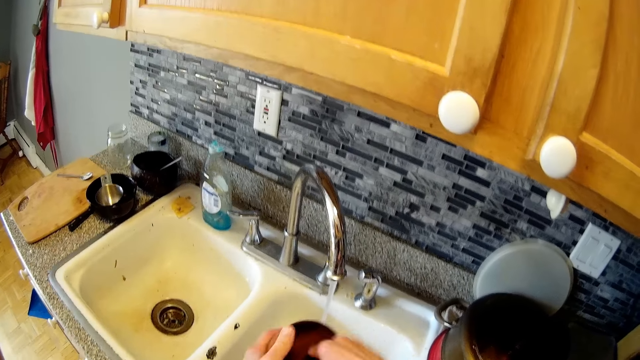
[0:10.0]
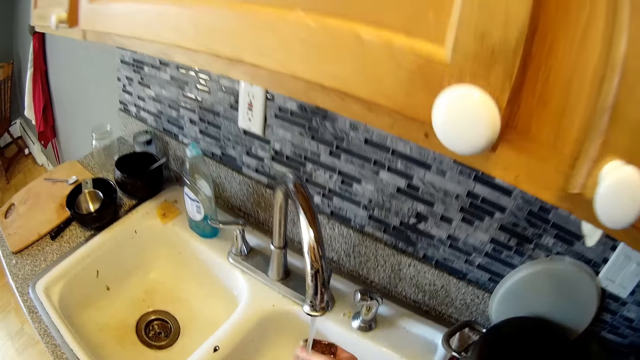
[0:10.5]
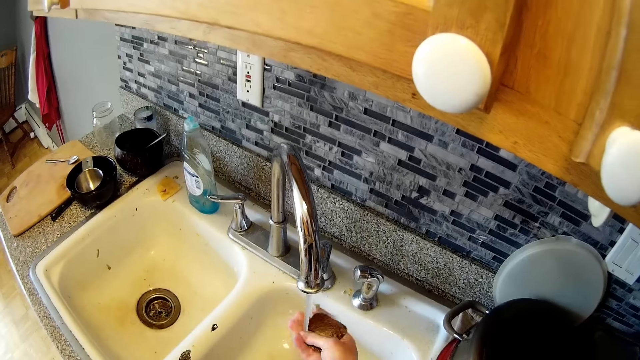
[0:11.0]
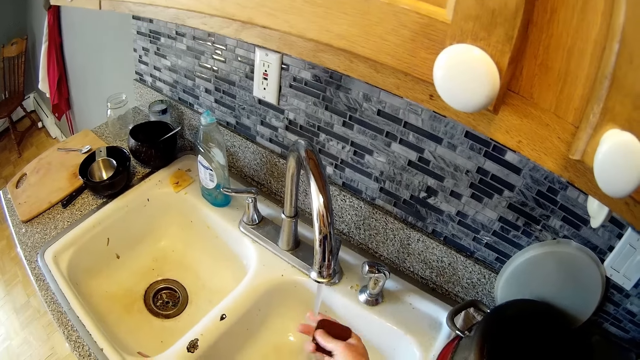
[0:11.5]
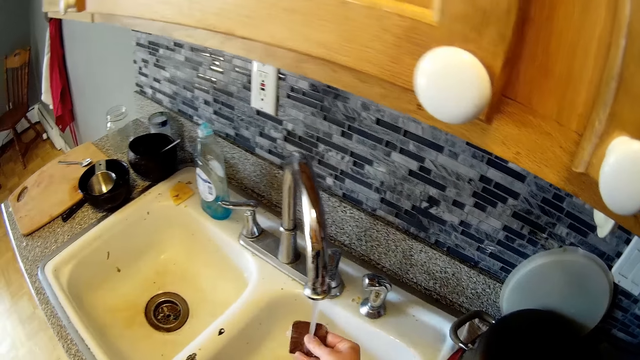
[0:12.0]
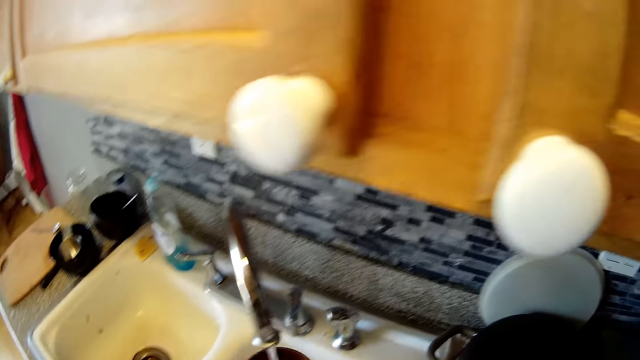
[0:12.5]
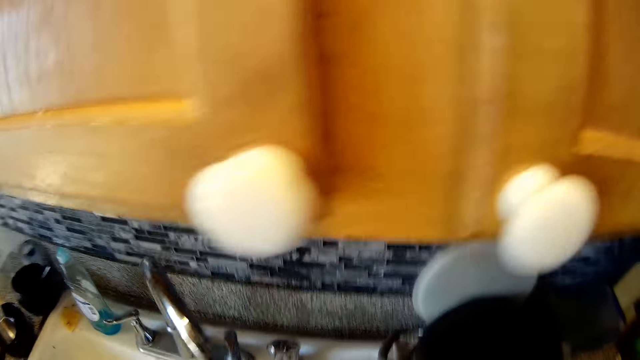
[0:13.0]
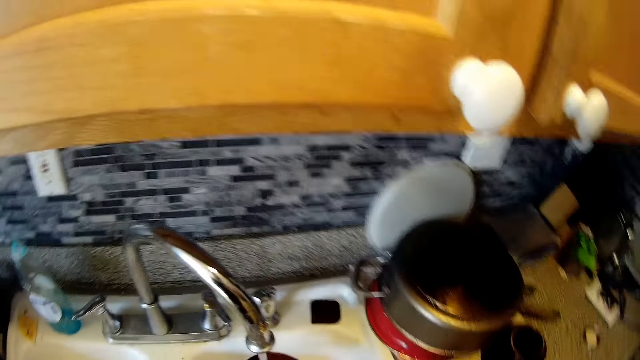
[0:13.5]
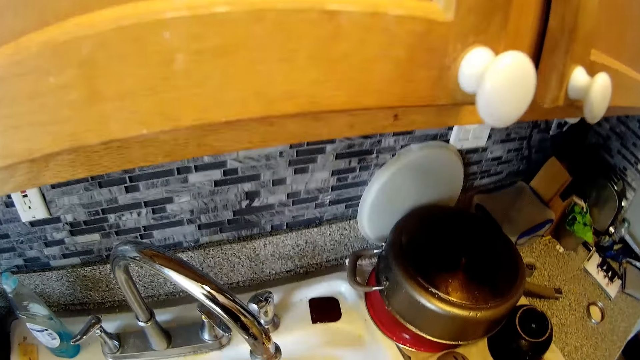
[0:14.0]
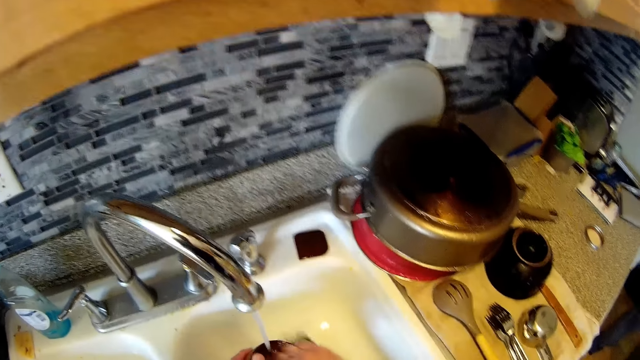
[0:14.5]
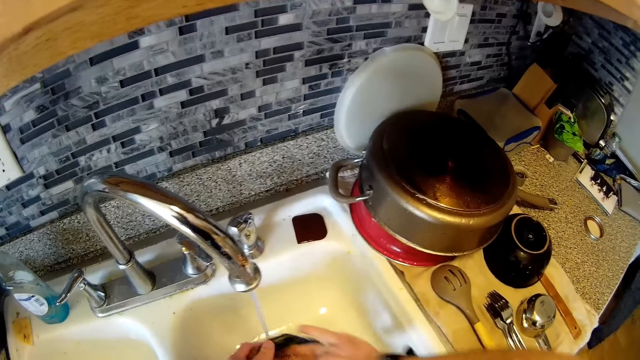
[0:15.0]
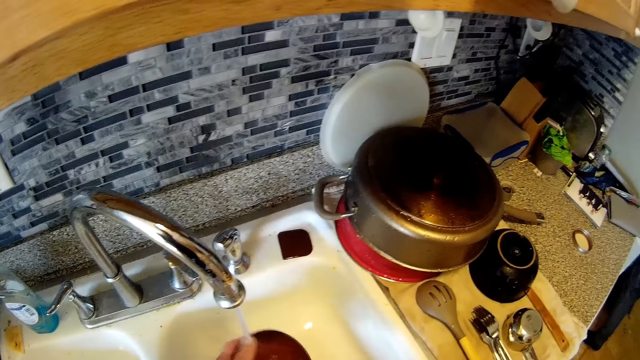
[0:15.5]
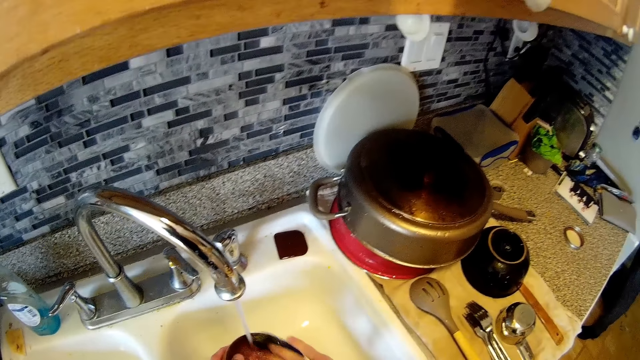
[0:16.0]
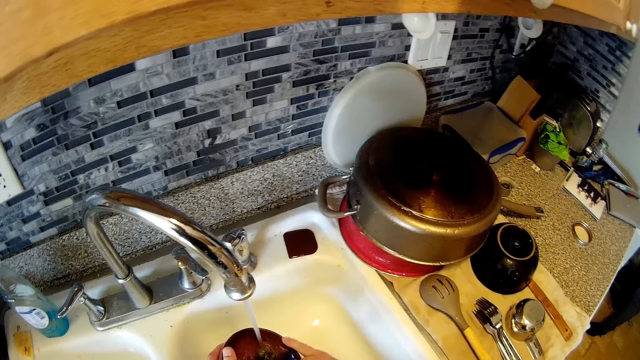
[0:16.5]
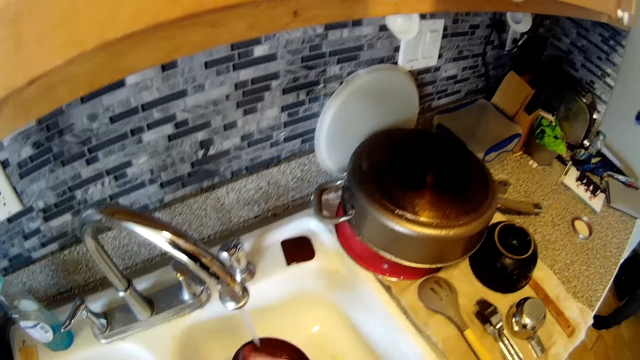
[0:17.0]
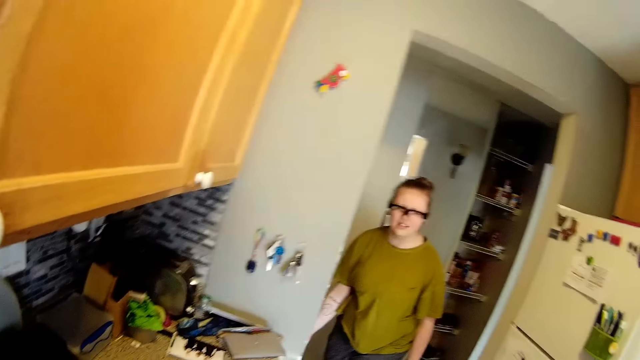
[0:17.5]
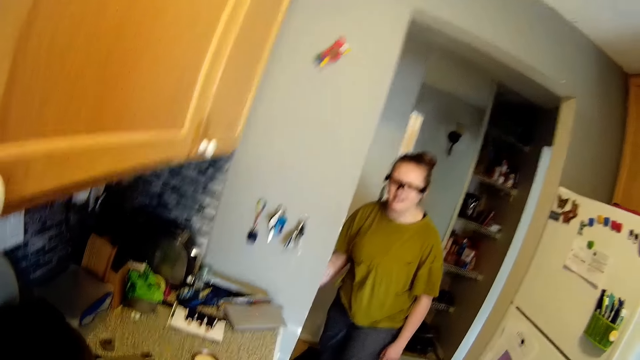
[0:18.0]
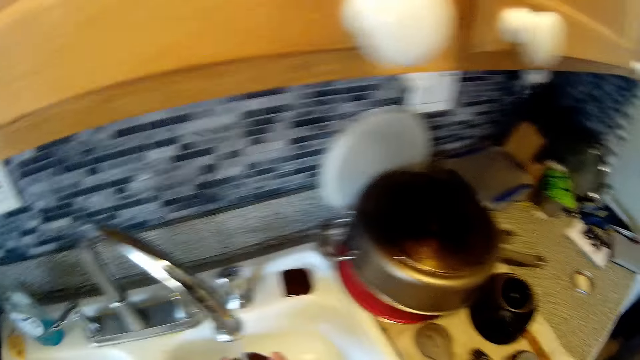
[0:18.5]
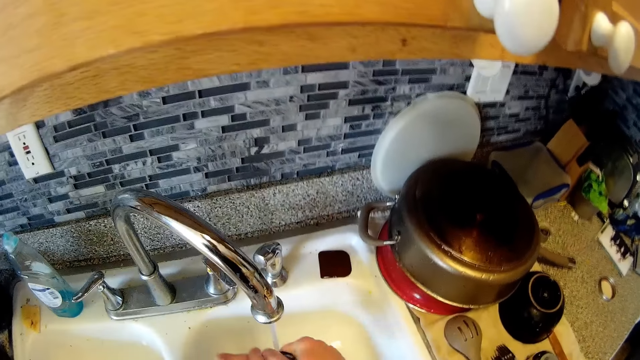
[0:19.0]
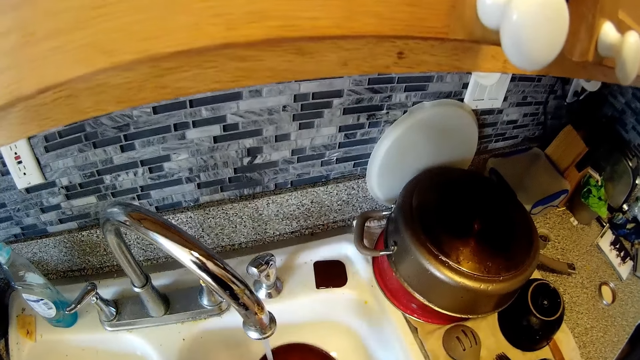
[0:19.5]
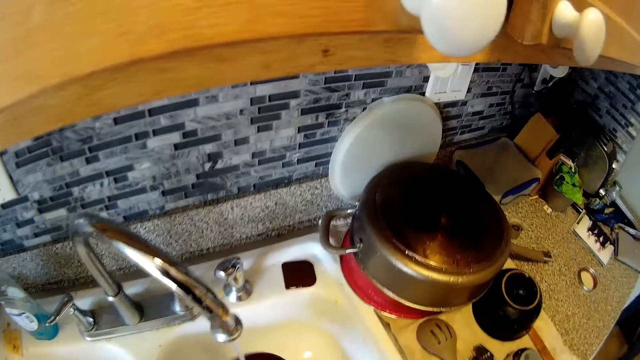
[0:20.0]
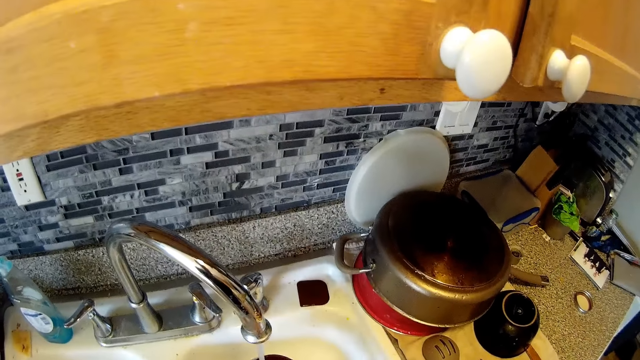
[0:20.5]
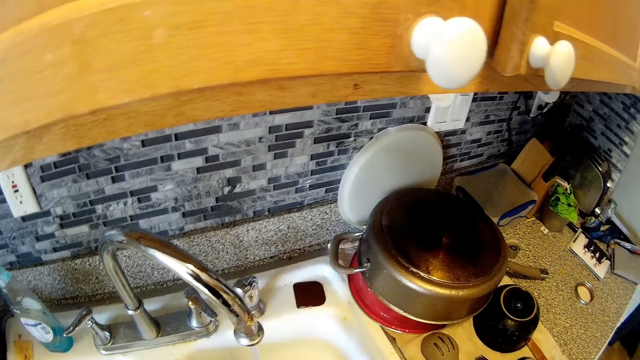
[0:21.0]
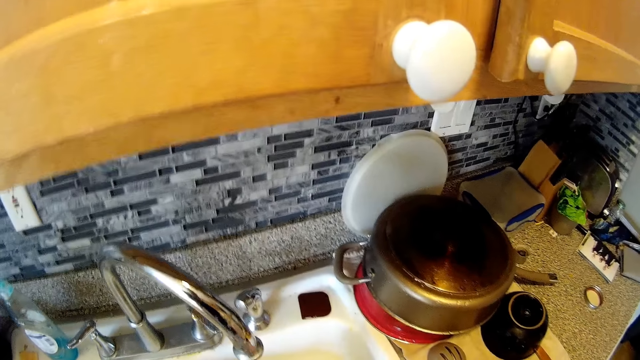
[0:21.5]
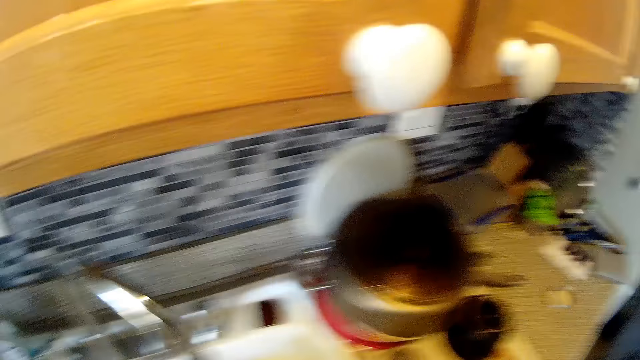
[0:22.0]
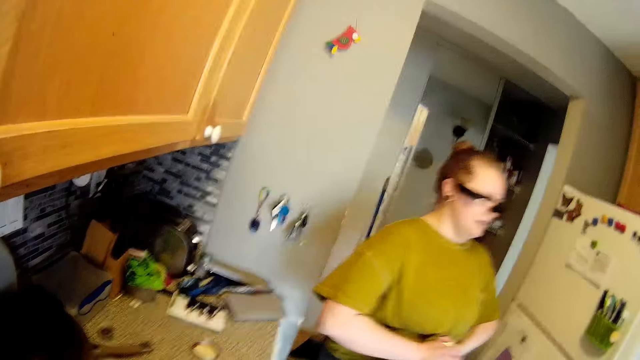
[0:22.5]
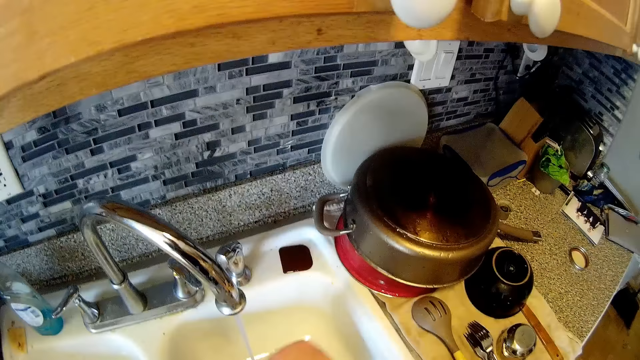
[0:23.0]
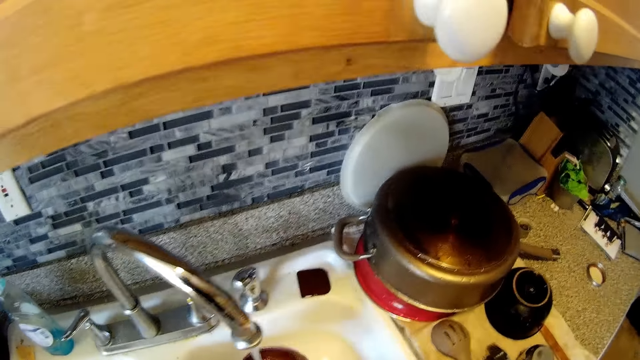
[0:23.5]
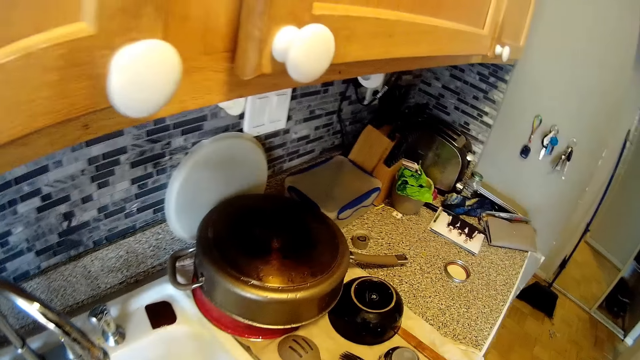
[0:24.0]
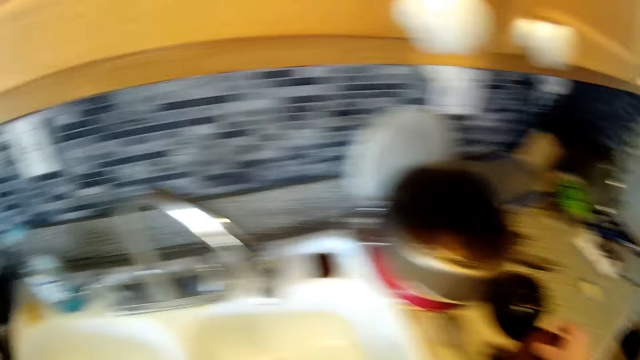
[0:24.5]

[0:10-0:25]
The camera wearer rinses the soap under the tap with his right hand. He drops the soap on the sink with his right hand. He rinses the plate inside the sink with both hands. He talks to a woman. He rinses the pot. The woman walks past the camera wearer. He talks to the woman. He rinses the pot.

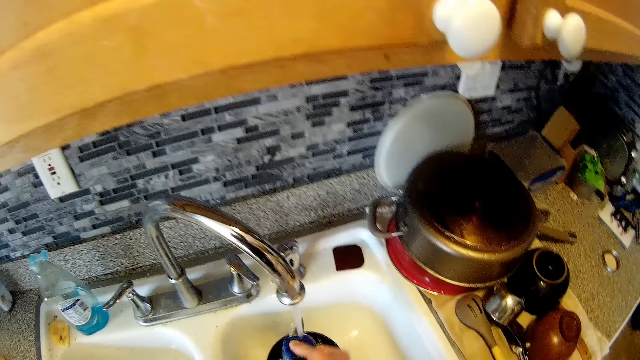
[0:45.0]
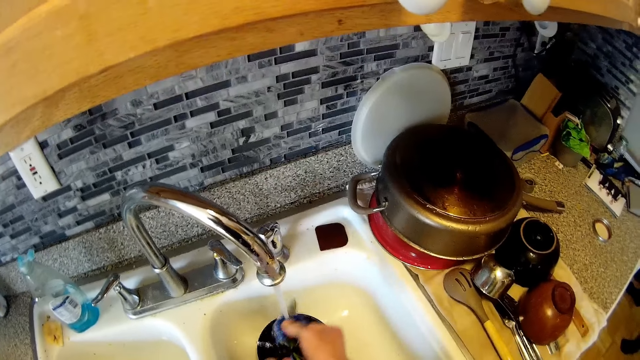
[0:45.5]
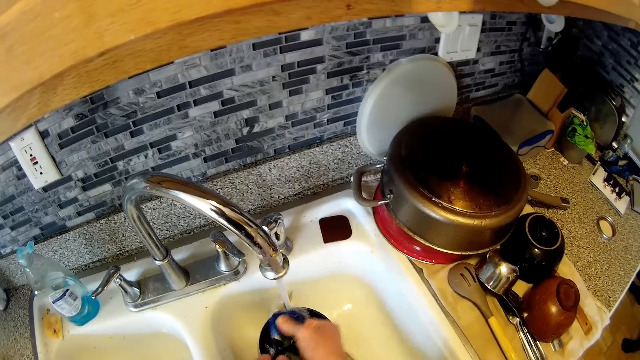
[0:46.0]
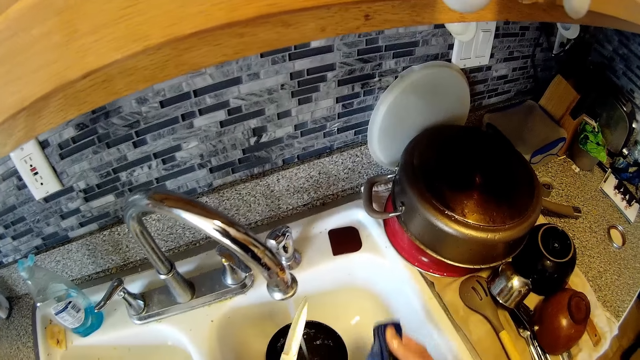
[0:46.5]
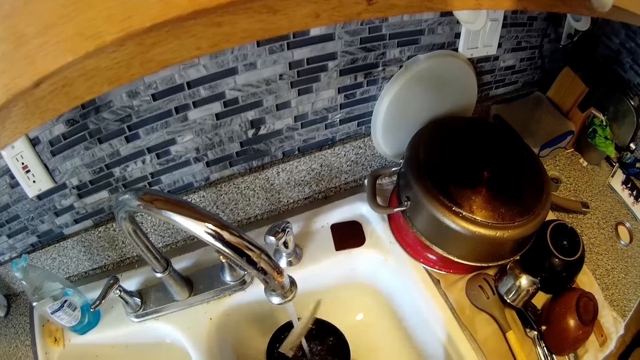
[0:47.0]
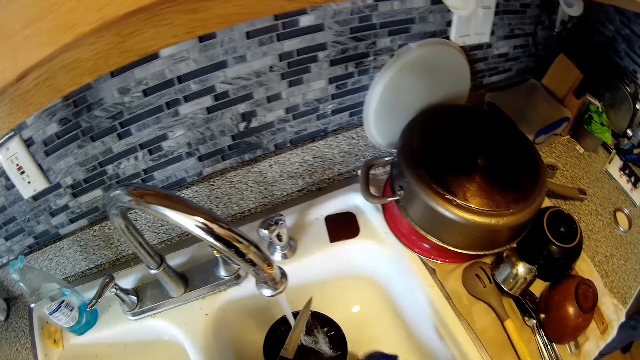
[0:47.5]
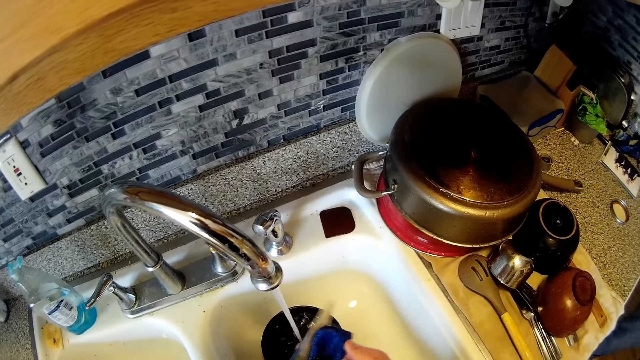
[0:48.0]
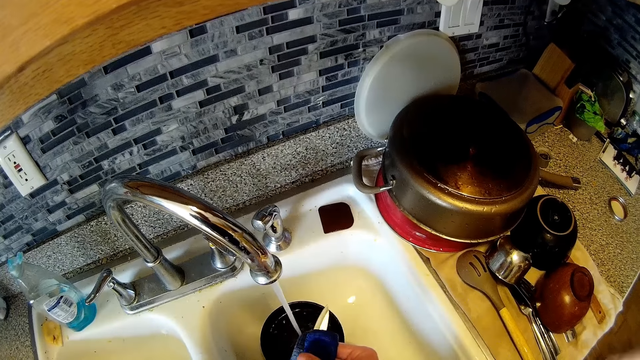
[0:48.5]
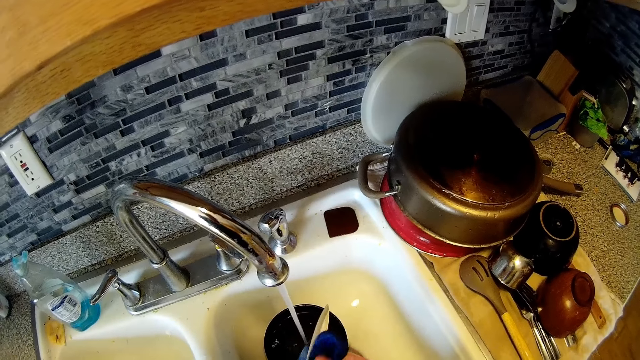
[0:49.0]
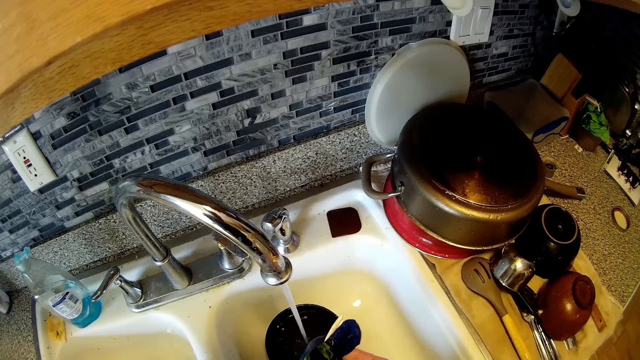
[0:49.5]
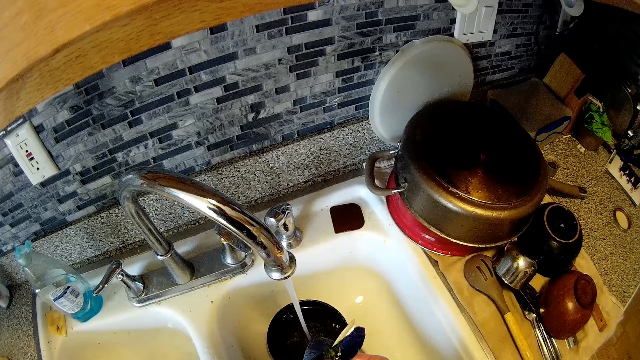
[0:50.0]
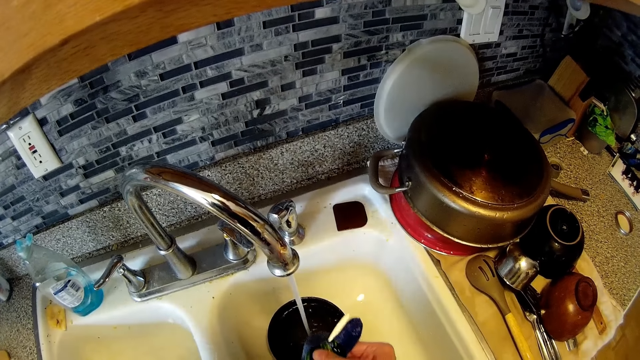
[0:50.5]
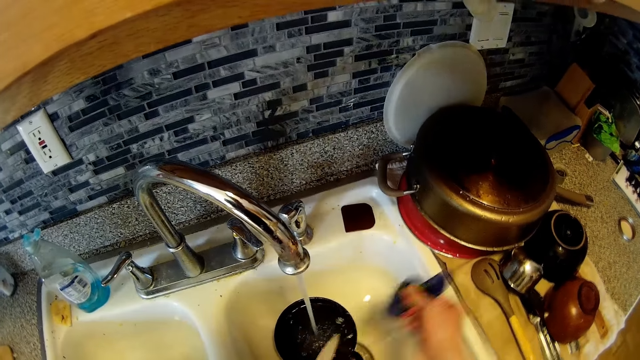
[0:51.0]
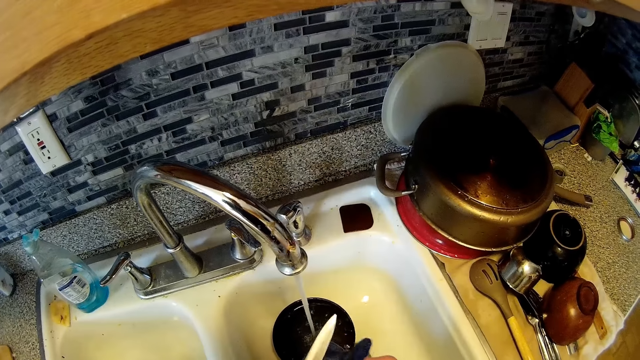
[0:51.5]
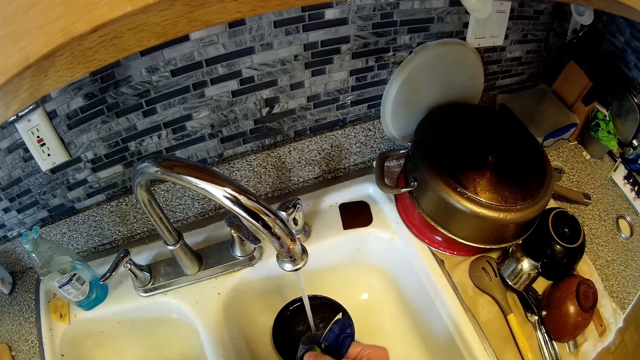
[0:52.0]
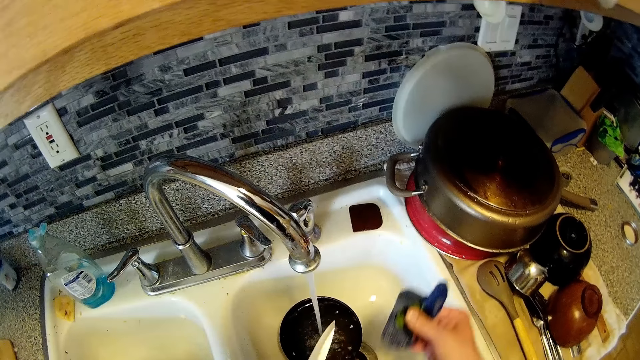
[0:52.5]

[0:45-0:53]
The camera wearer rinses the knife in his left hand under the tap. He cleans the knife with the sponge in his right hand.
